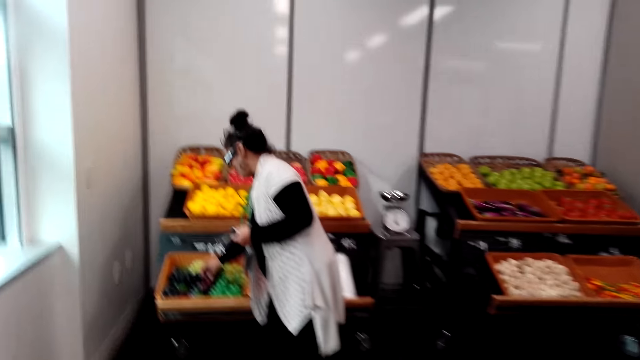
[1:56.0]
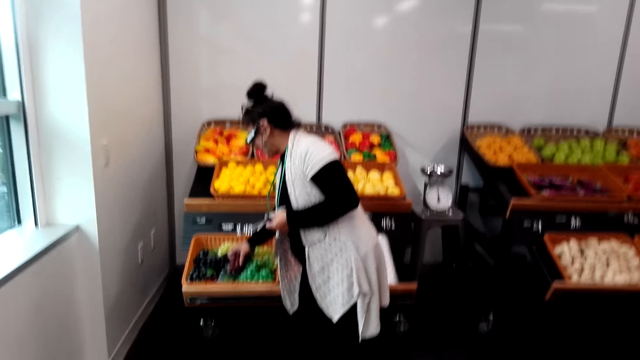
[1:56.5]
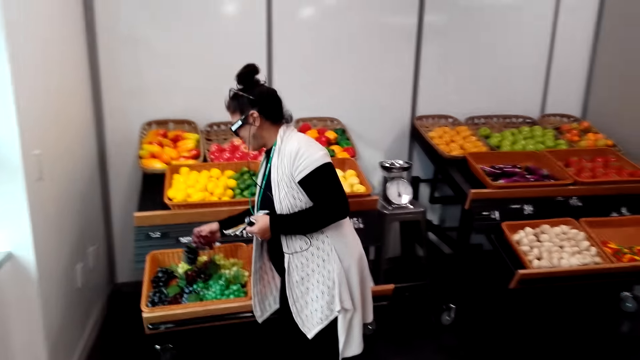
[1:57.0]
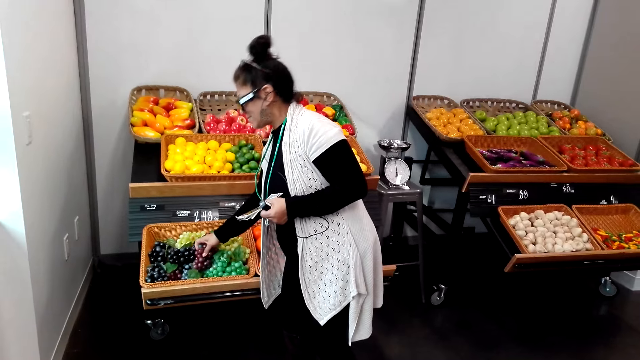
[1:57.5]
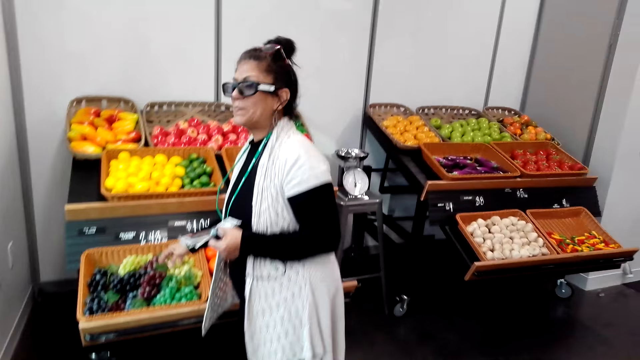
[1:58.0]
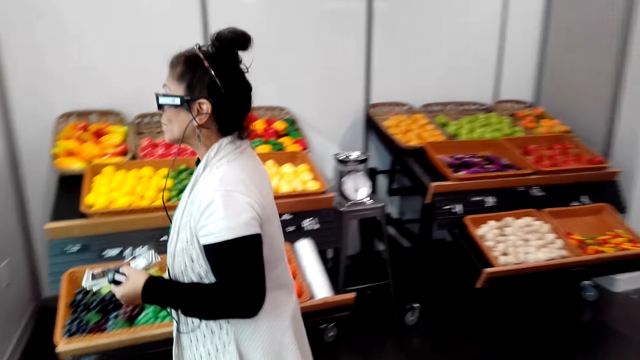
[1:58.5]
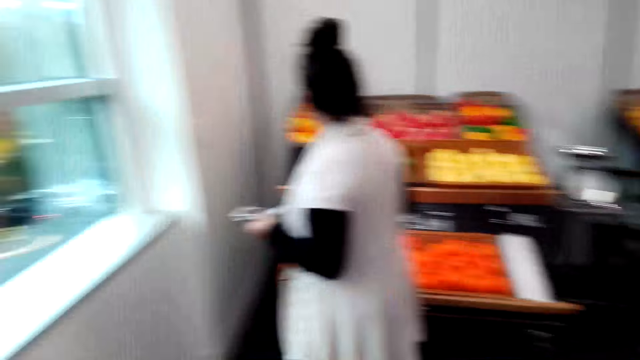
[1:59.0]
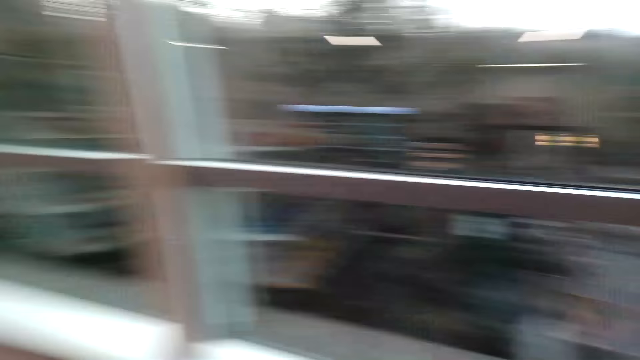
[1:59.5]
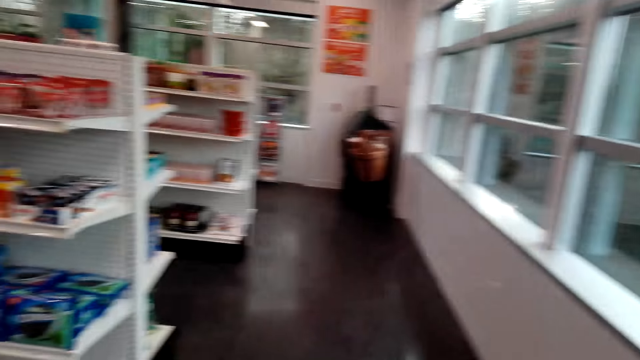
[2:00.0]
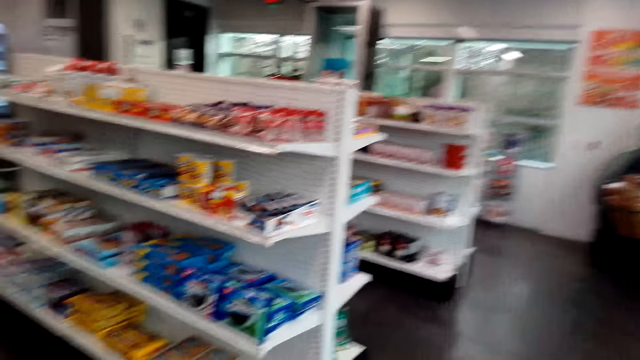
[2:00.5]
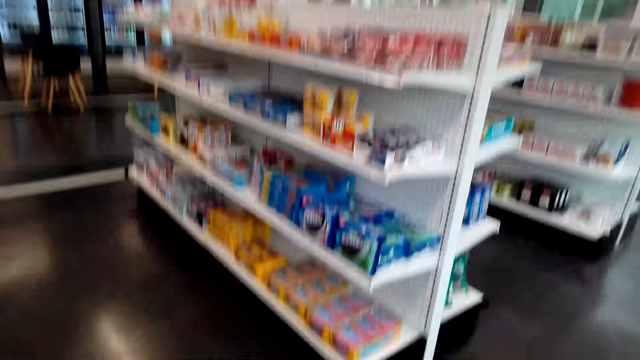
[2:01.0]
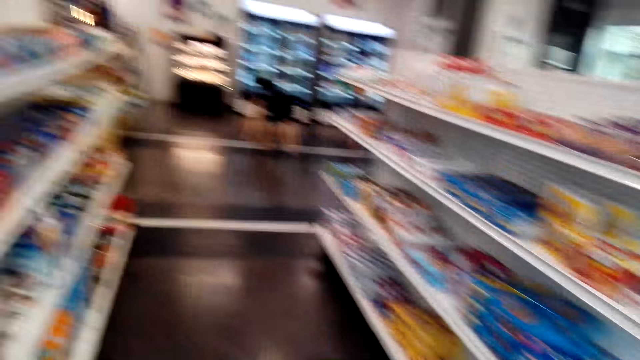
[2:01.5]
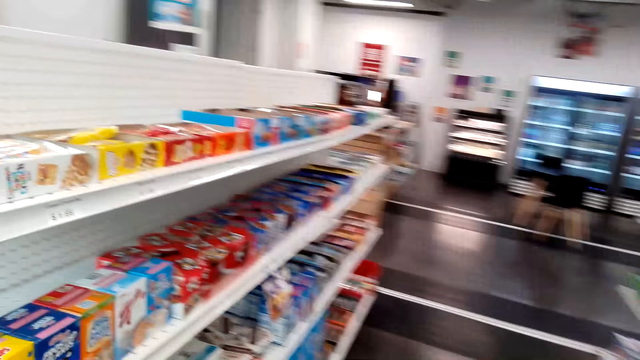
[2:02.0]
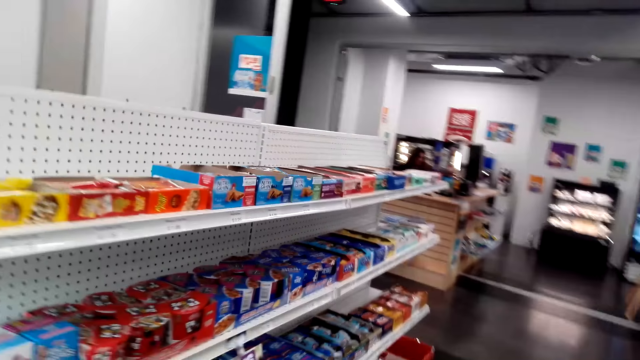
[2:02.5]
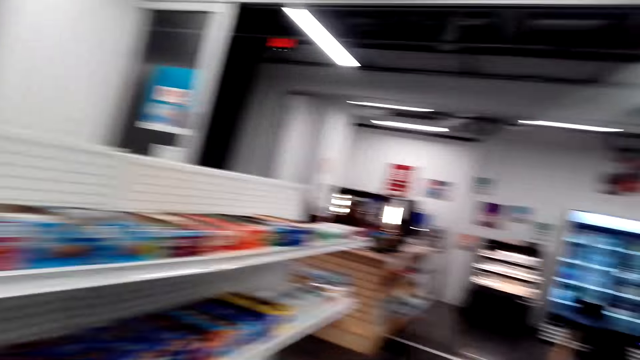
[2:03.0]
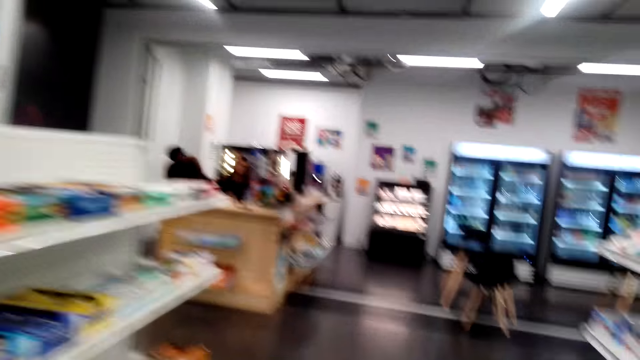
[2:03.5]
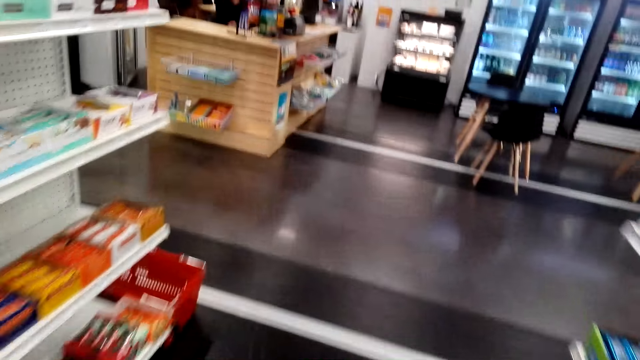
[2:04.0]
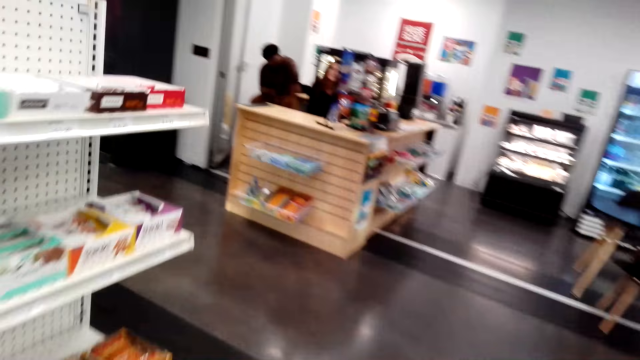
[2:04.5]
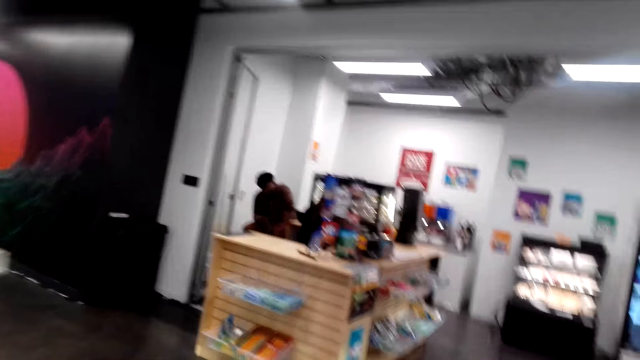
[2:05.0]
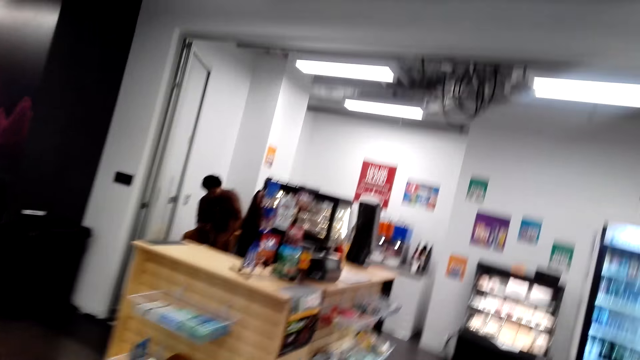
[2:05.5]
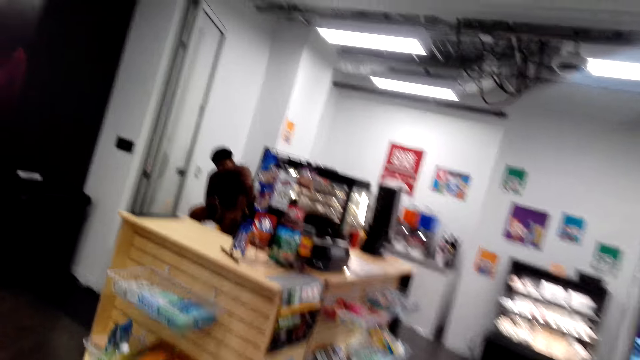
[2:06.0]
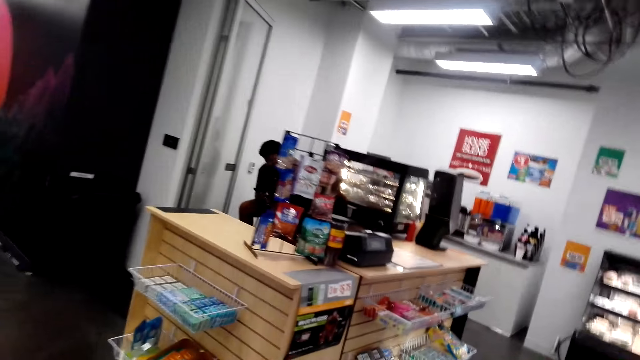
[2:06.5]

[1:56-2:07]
A lady moves the fruit. The lady picks a berry from the basket and places the berry on the basket. The camera wearer looks around. They converse with the lady. They walk around the grocery store.

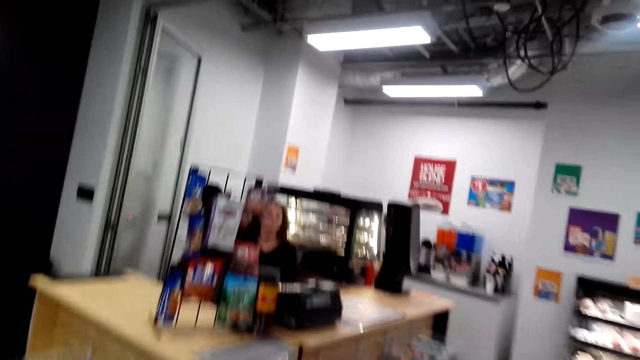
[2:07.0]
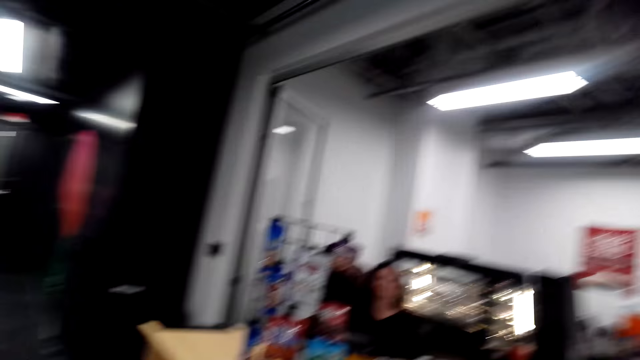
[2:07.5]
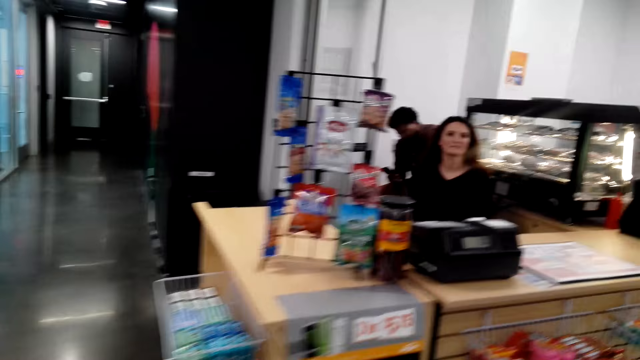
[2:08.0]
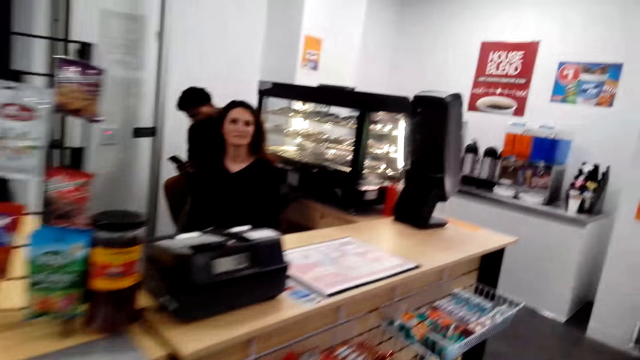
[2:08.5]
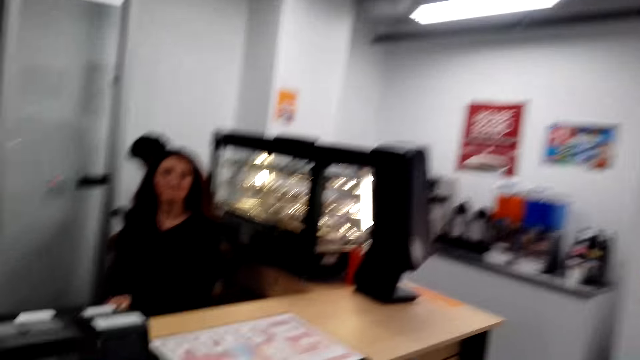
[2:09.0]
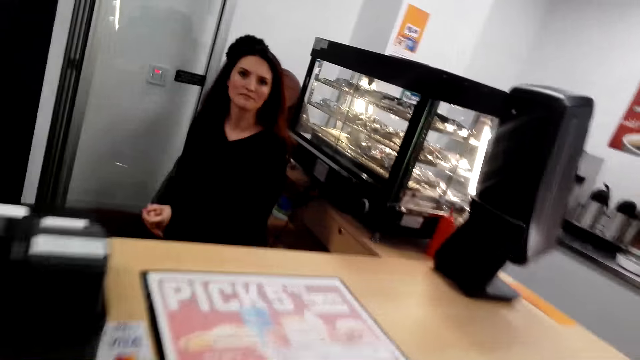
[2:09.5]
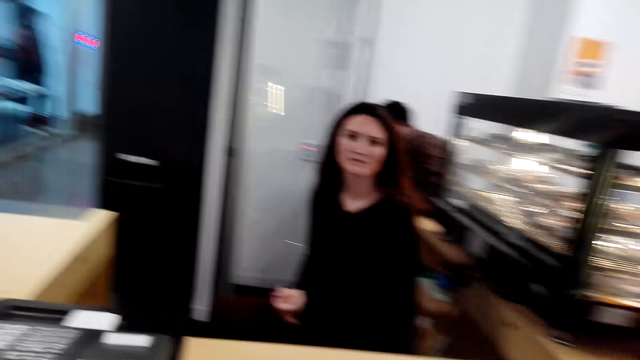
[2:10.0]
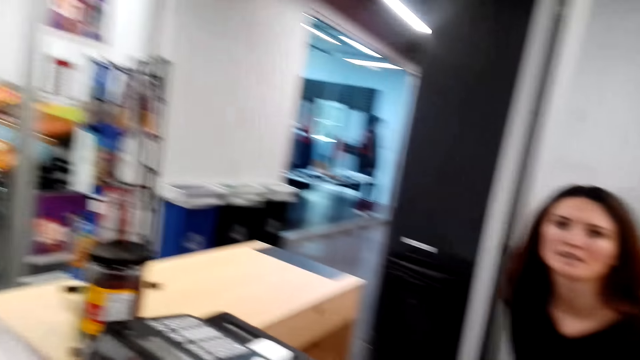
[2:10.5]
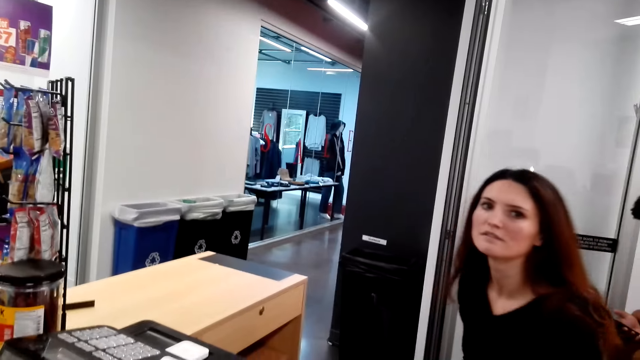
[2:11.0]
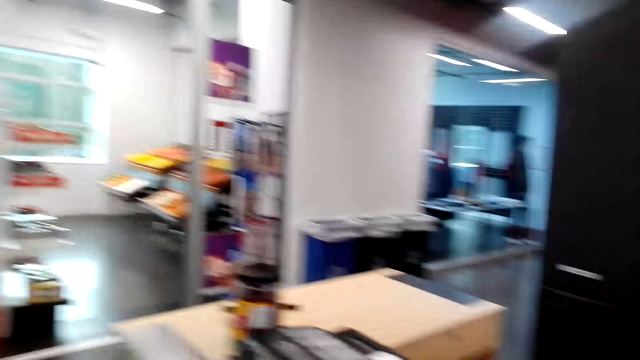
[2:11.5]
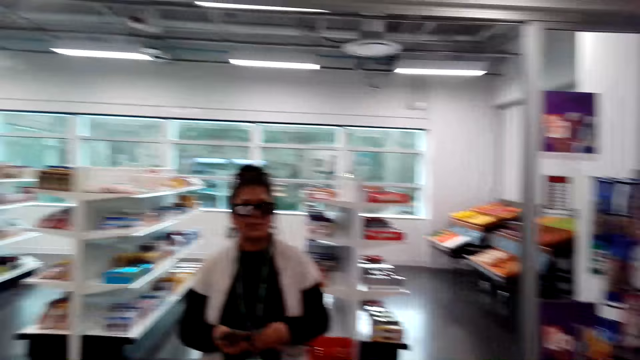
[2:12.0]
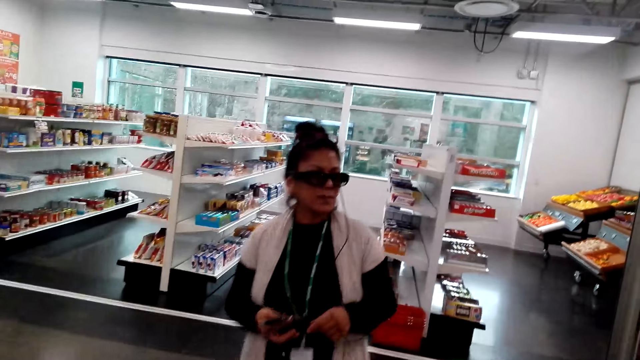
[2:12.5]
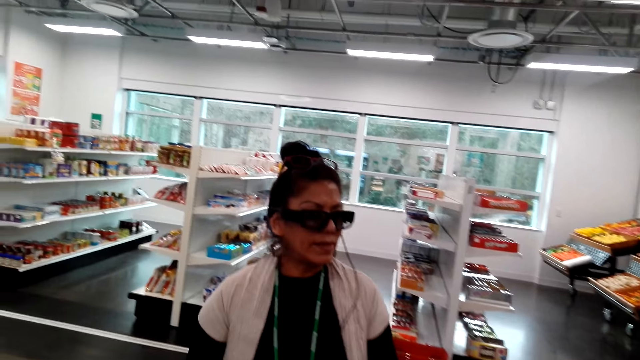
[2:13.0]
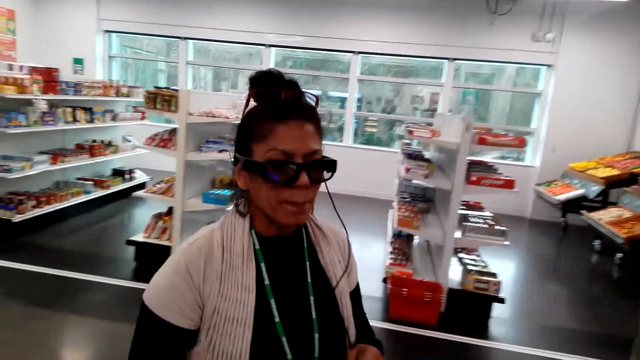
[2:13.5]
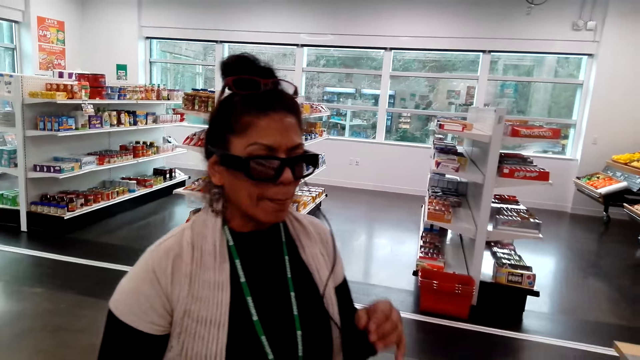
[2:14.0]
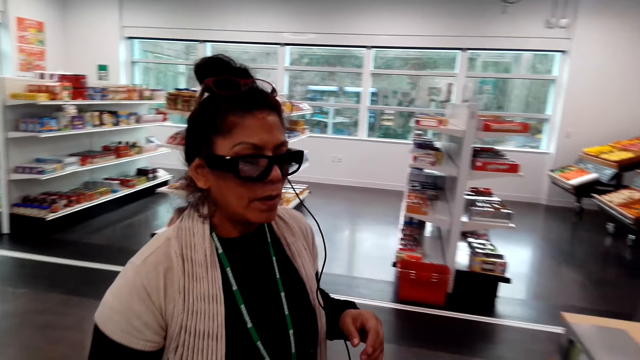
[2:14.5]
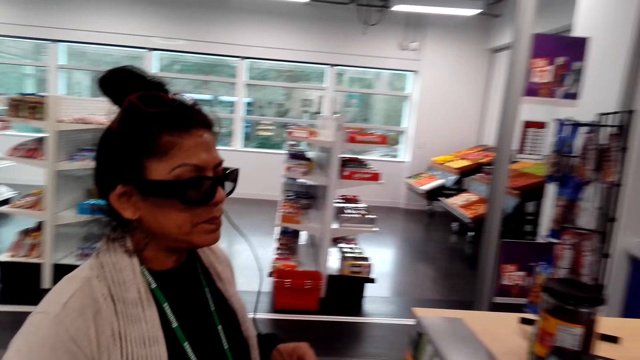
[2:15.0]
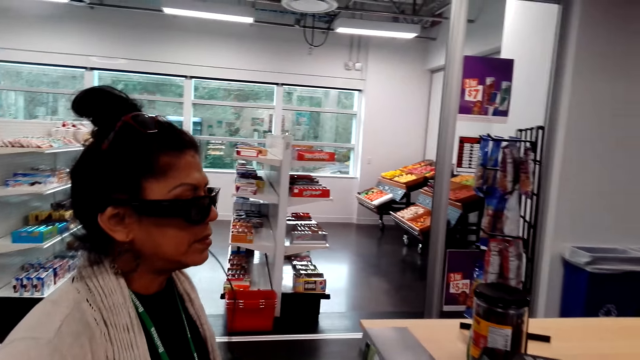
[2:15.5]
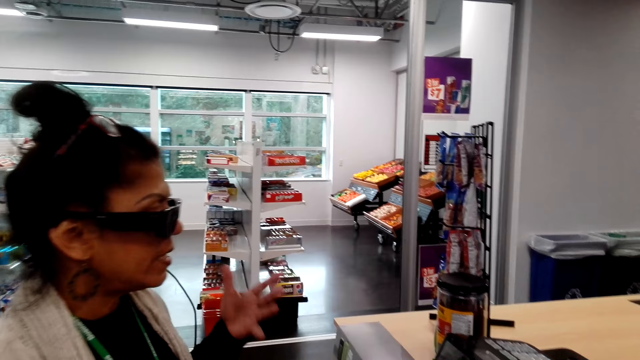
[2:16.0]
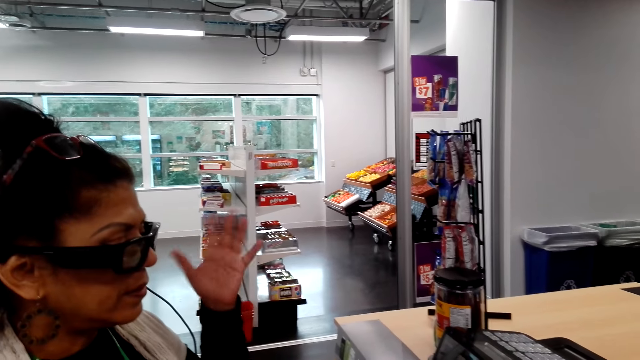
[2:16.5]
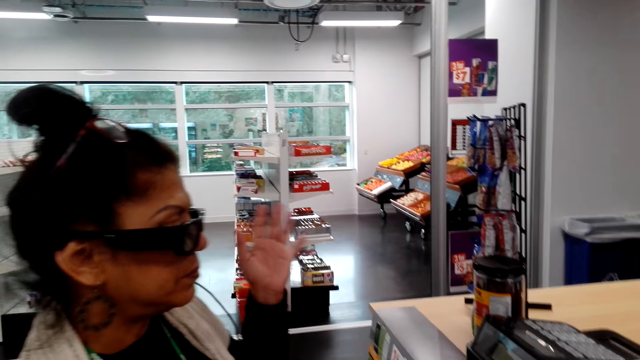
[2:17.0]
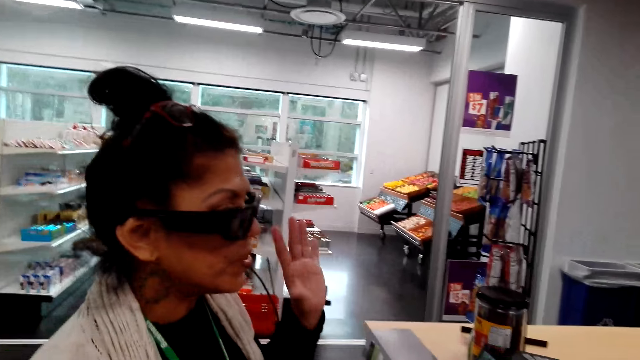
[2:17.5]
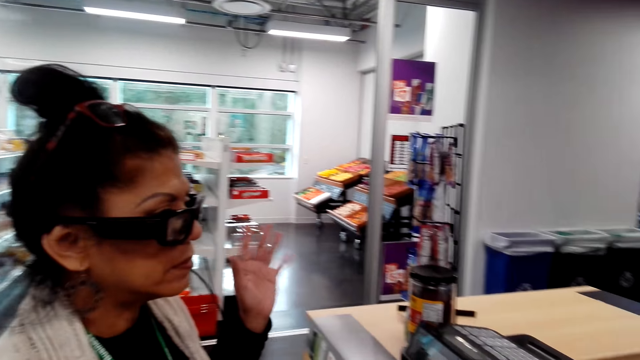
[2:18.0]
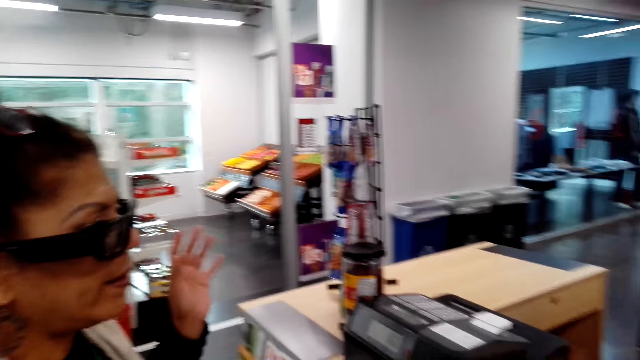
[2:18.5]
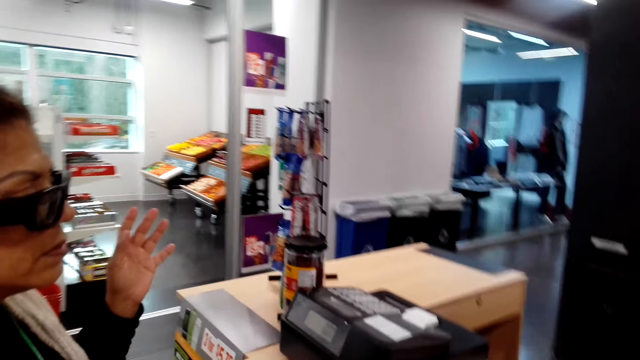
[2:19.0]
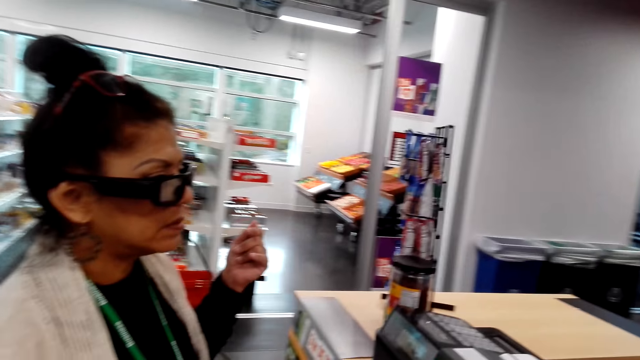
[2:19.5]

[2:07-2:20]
The camera wearer converses with a female. They look around. Another female converses with the first female. A lady moves the hand.
